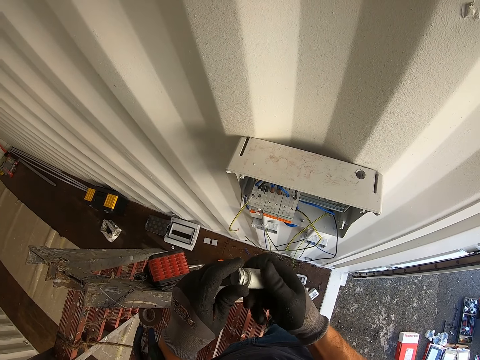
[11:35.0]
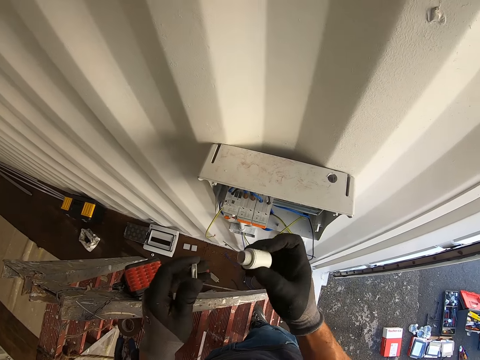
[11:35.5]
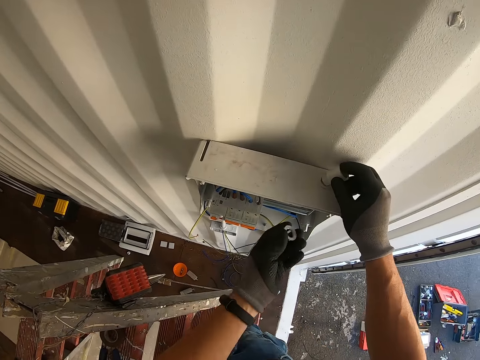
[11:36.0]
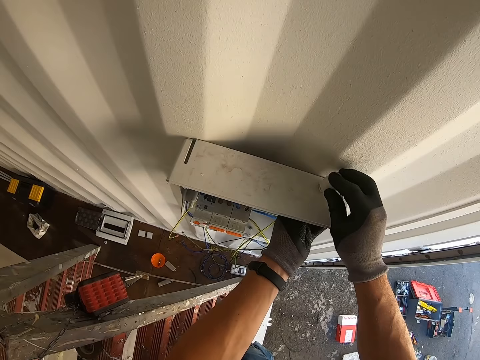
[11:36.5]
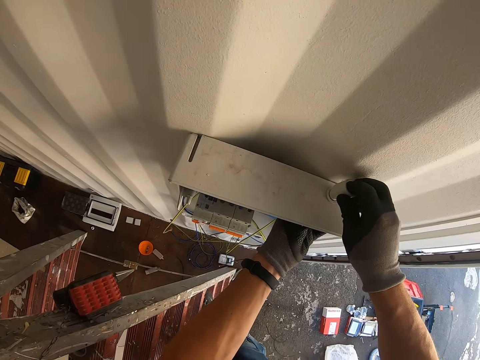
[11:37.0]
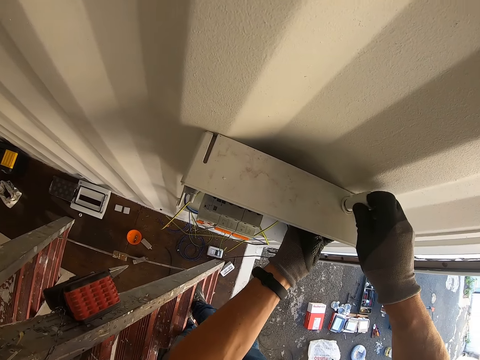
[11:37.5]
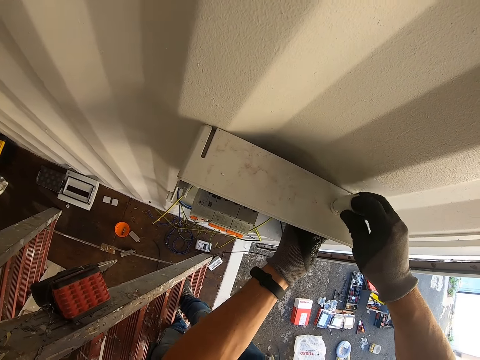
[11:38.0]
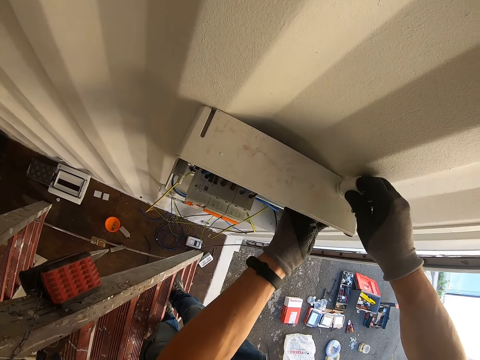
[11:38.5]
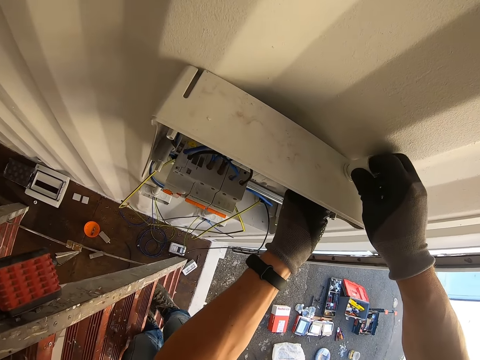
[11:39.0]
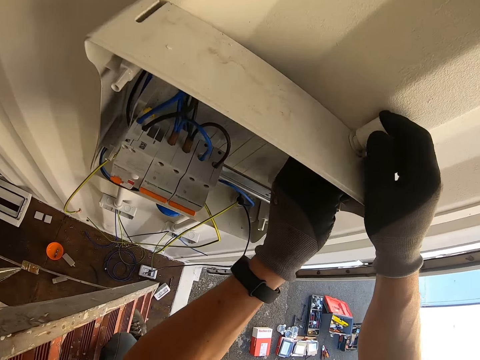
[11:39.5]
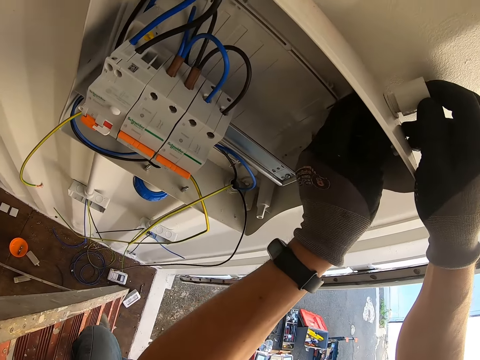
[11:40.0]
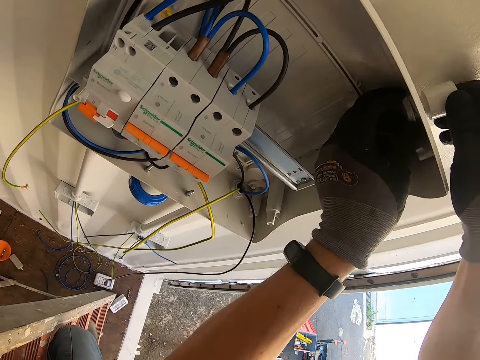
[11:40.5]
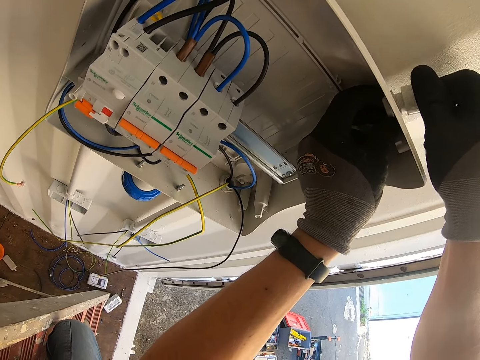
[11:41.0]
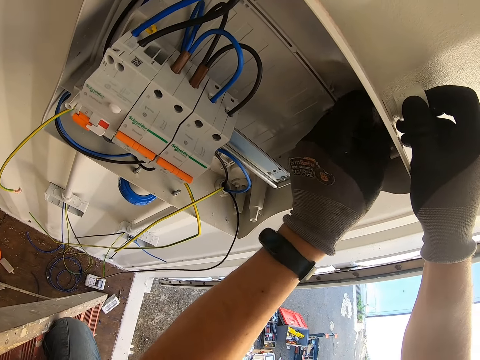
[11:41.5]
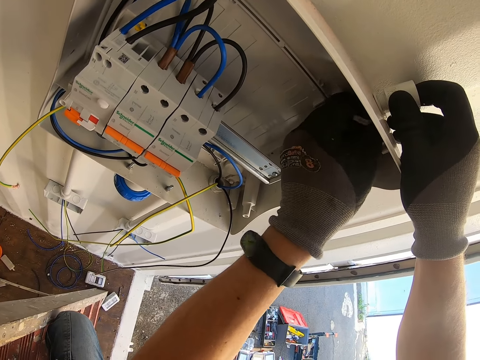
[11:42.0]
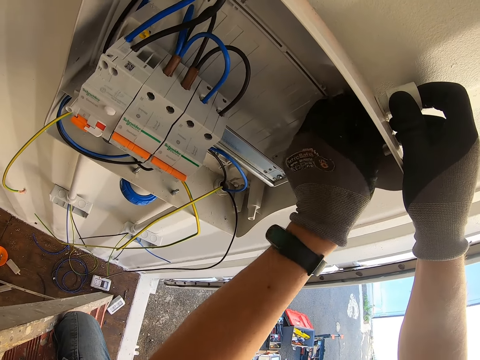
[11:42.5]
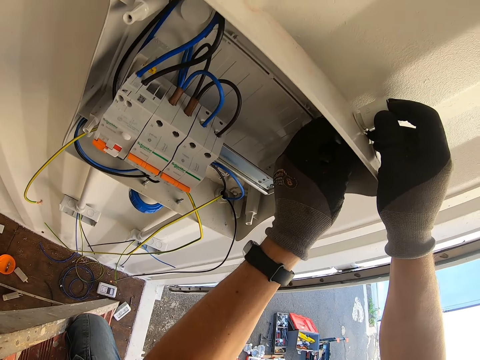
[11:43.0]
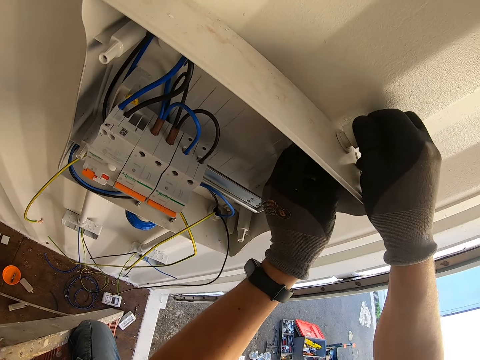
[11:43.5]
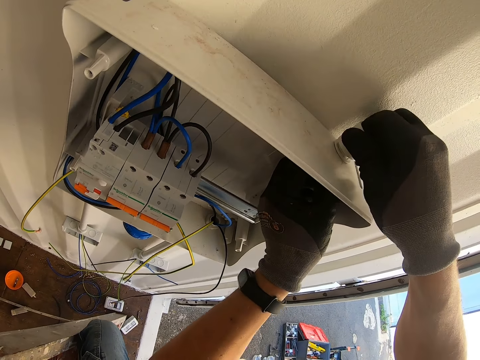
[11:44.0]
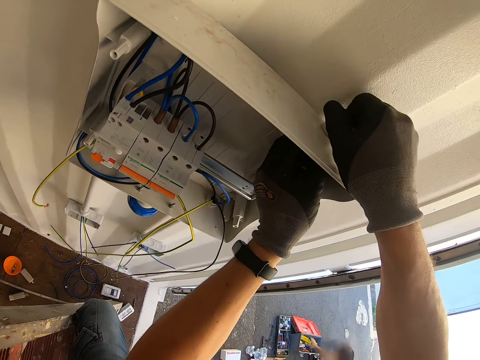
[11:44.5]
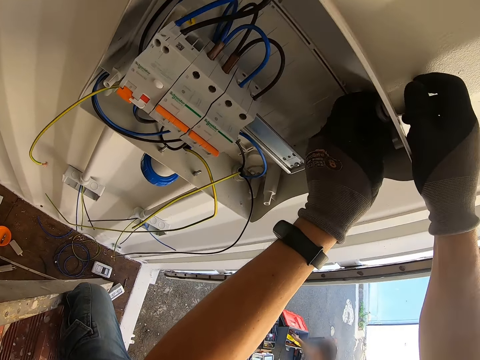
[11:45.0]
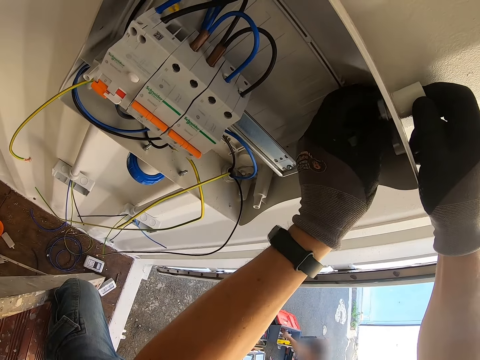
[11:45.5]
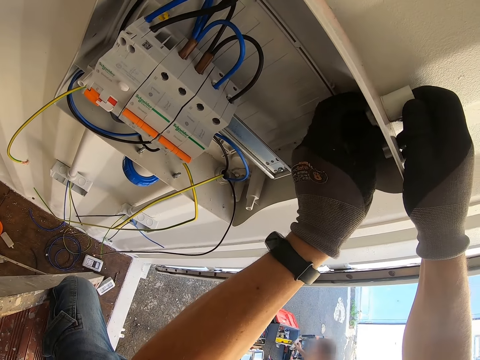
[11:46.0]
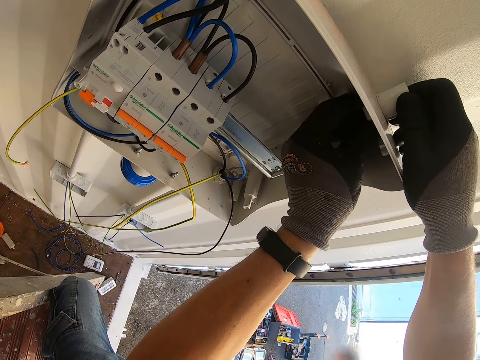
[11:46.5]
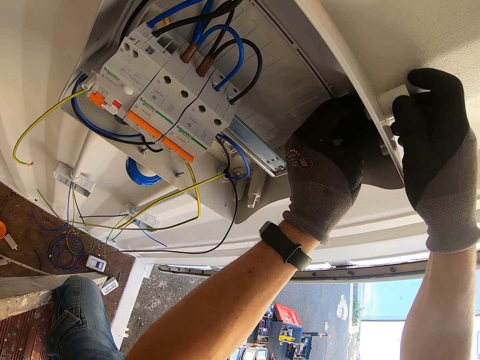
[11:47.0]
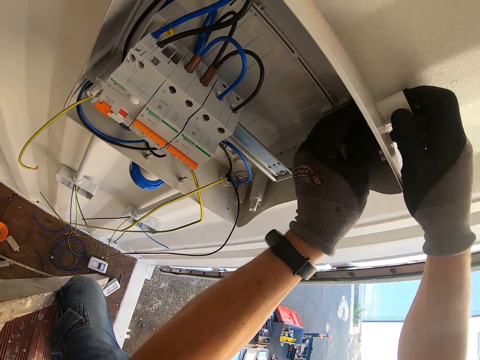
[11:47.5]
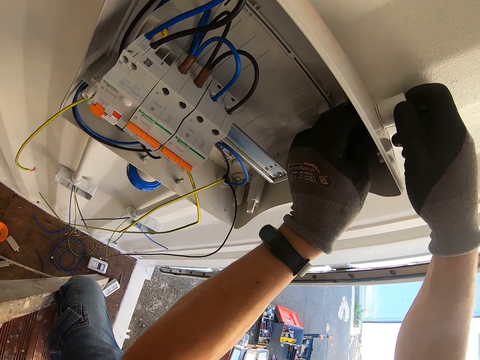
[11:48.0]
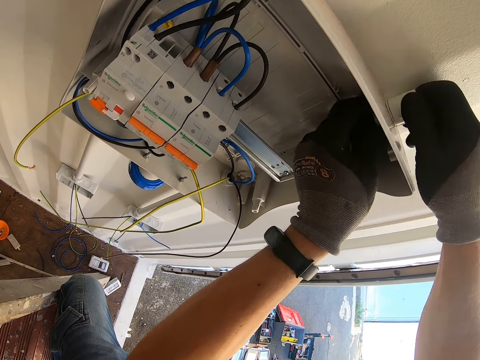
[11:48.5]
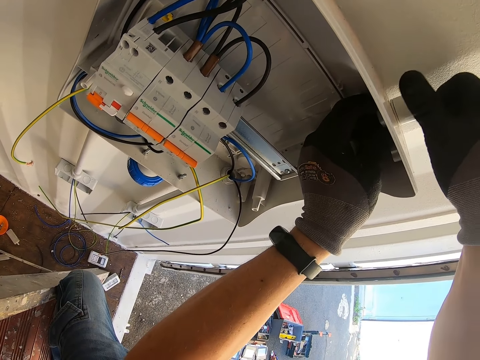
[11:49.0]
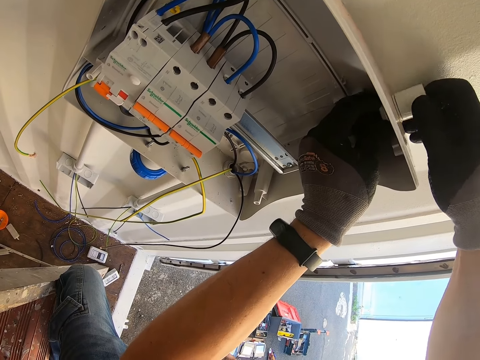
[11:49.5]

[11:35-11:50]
The camera wearer puts the conduit pipe in the hole. They close the conduit pipe. They fix something on the panel box with a screwdriver.

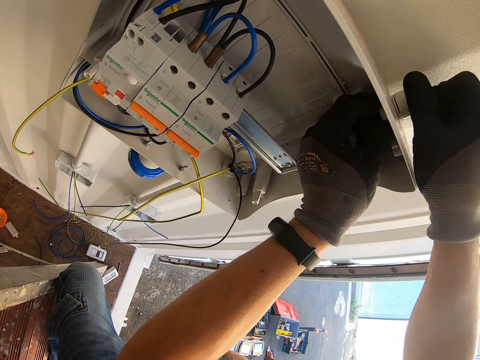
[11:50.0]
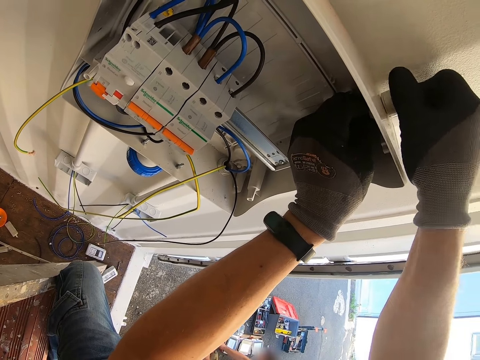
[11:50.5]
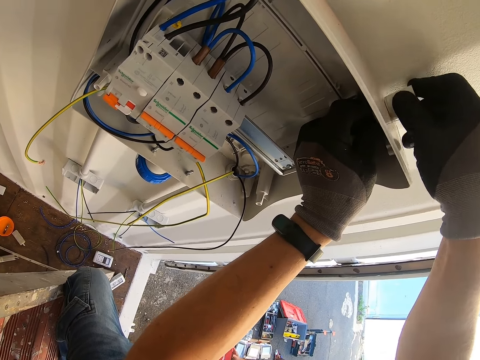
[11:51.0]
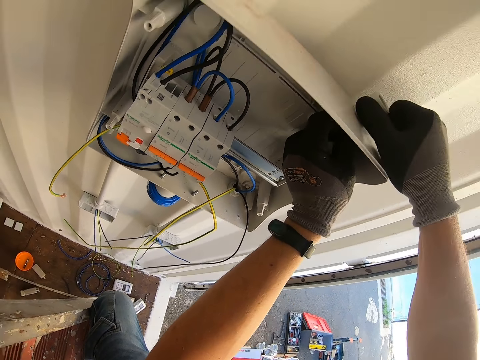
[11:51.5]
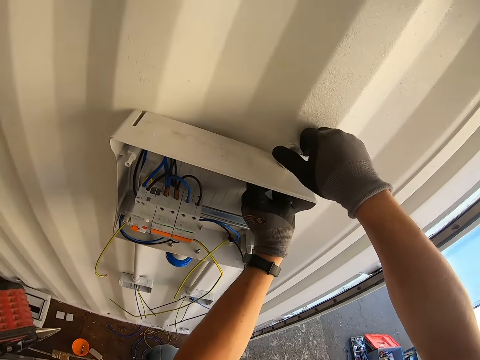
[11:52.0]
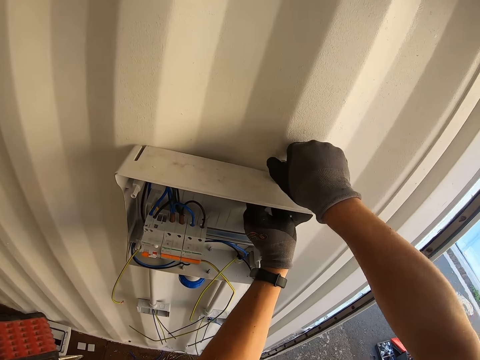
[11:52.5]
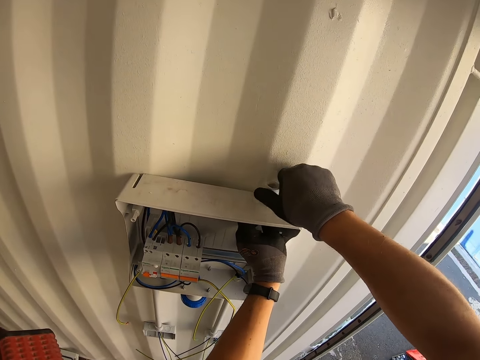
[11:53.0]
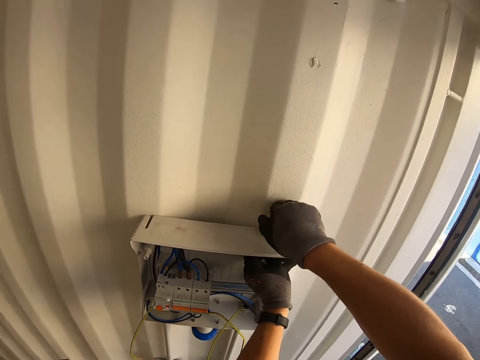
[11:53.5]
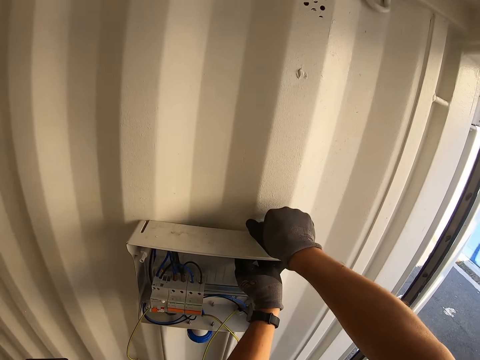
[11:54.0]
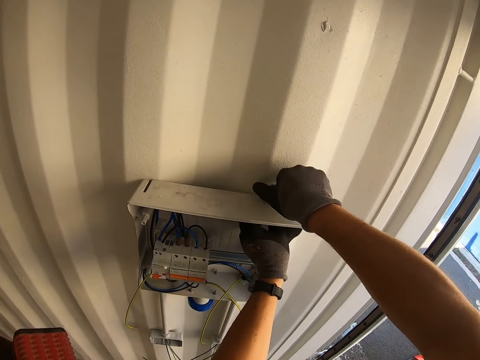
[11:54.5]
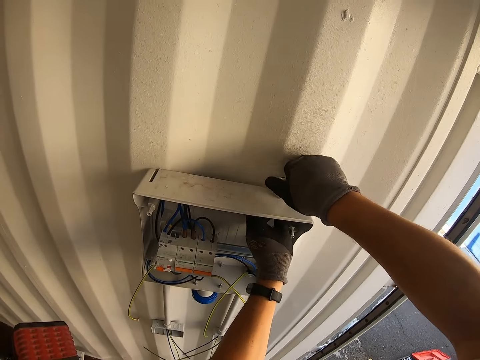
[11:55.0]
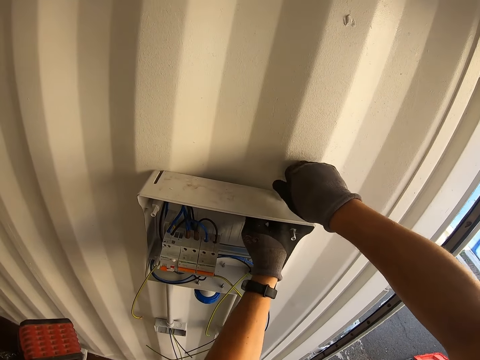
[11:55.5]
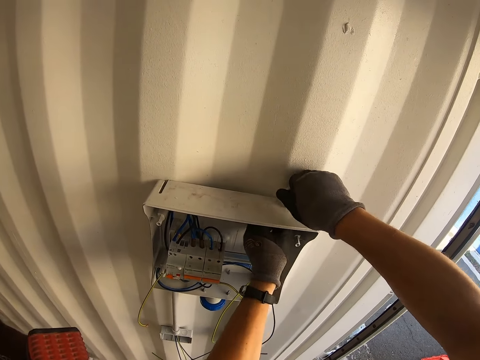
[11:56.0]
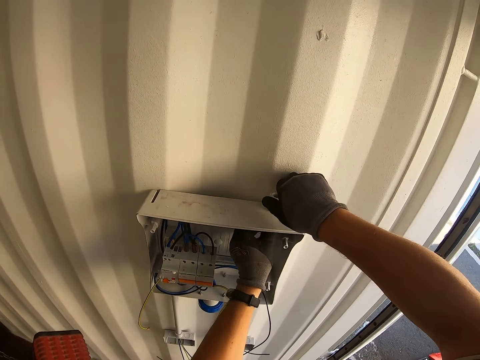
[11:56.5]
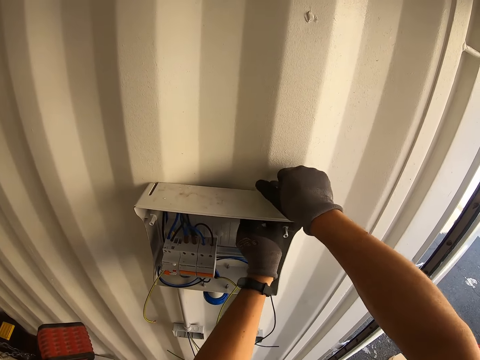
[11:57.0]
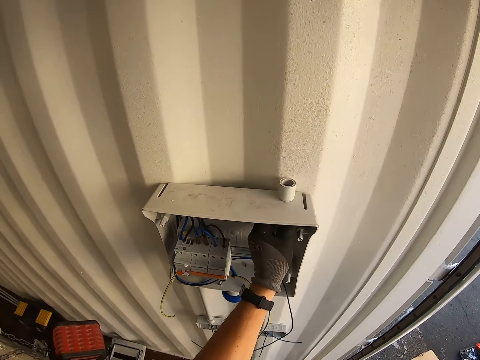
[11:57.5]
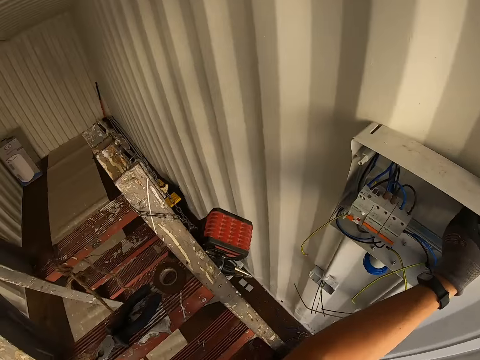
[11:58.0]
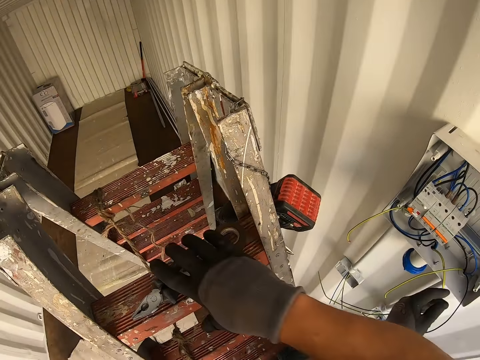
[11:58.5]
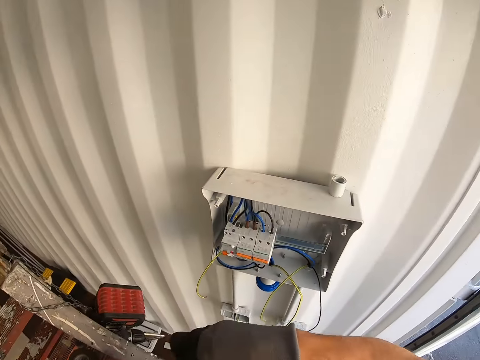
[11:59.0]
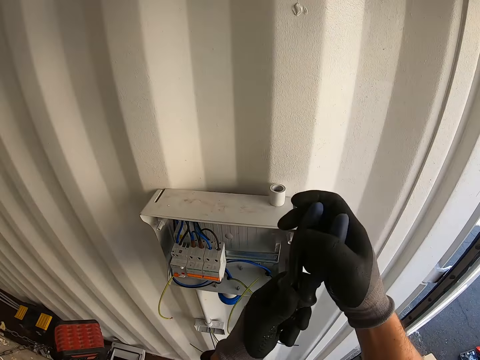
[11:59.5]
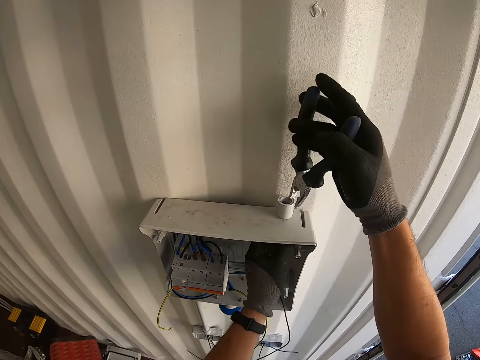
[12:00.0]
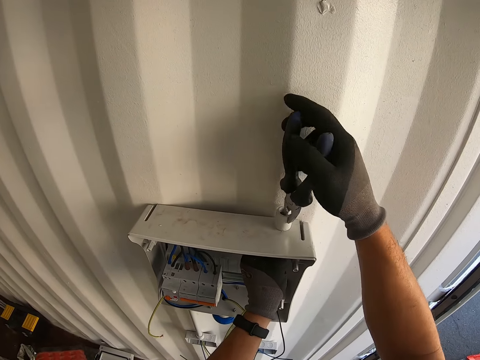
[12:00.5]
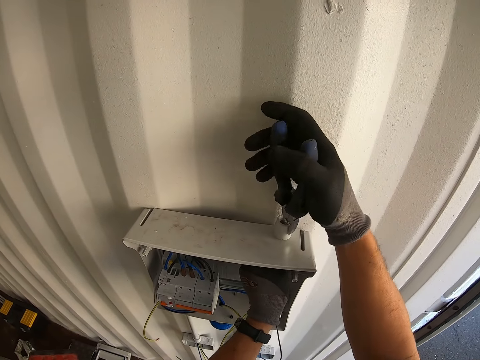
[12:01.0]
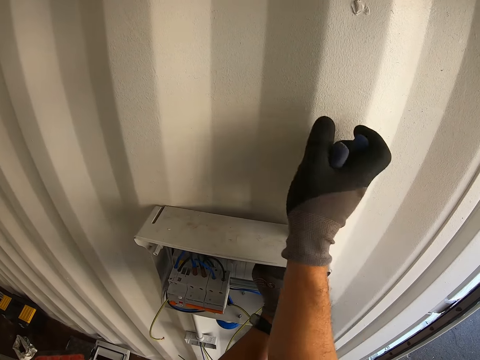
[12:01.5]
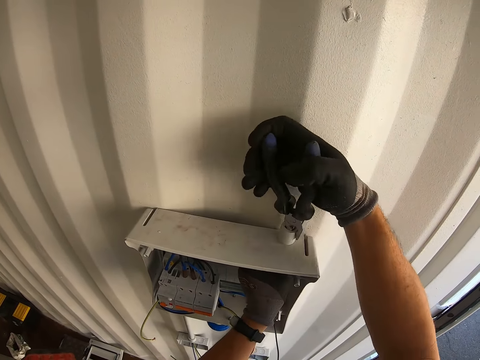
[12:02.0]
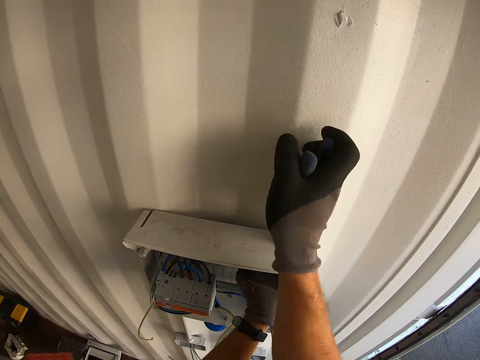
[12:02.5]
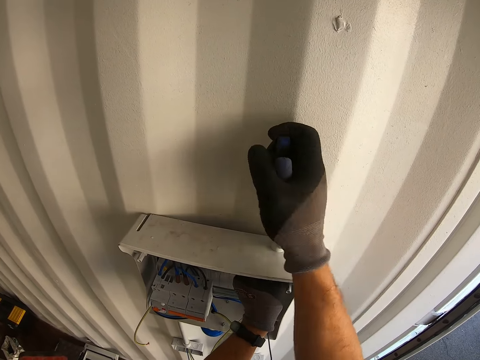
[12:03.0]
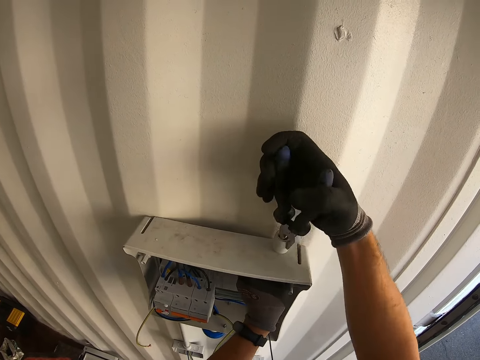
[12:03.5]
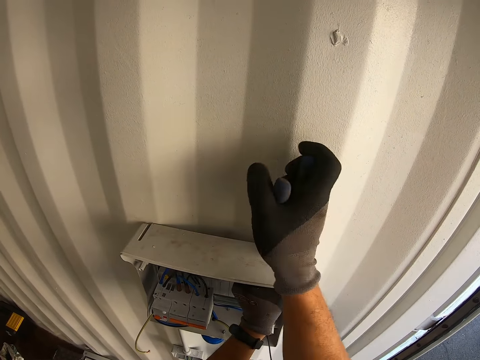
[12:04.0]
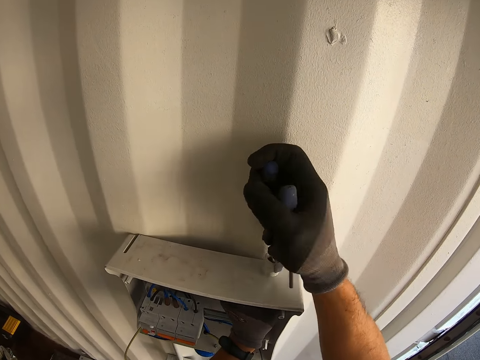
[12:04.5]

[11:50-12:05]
The camera wearer picks up the pliers. They adjust the conduit pipe. They tighten something on the panel box.
